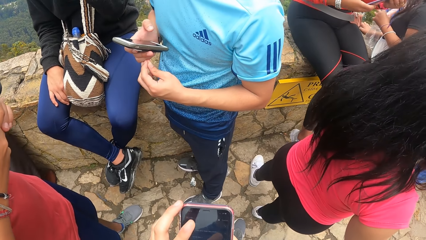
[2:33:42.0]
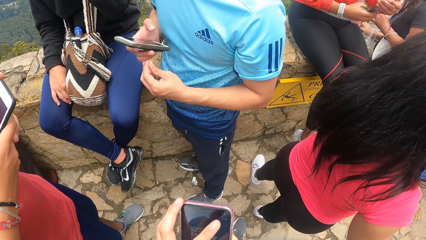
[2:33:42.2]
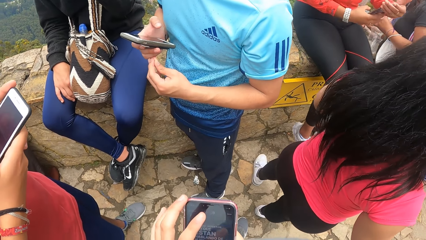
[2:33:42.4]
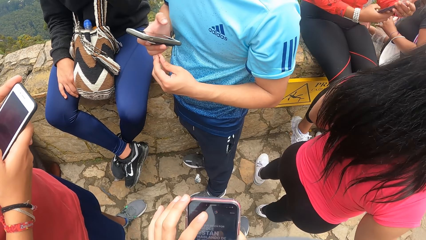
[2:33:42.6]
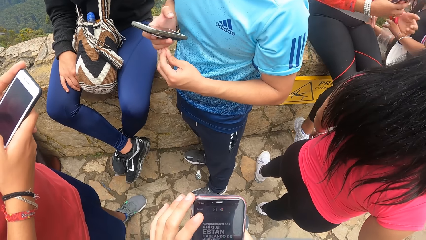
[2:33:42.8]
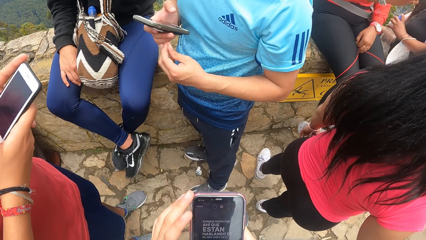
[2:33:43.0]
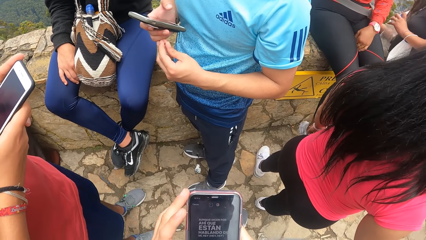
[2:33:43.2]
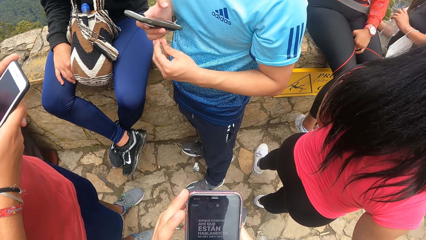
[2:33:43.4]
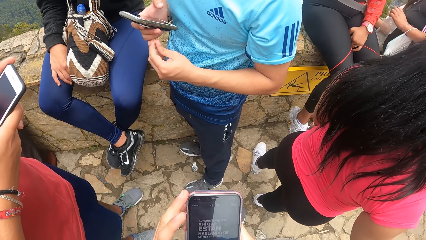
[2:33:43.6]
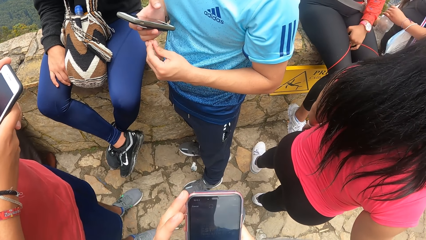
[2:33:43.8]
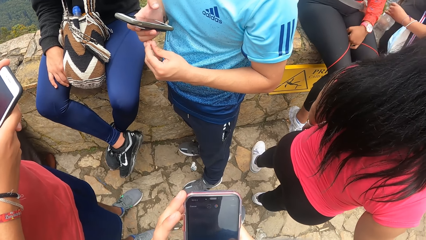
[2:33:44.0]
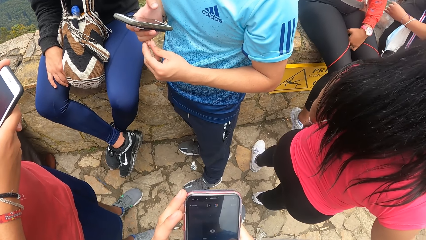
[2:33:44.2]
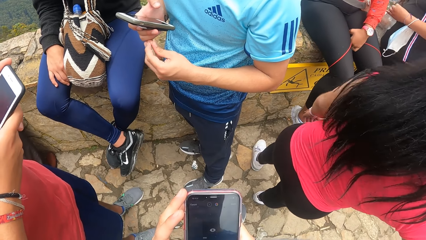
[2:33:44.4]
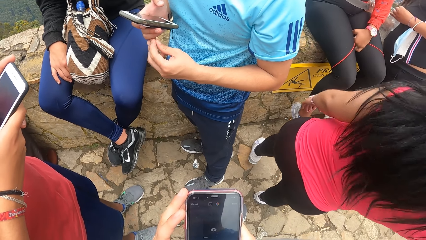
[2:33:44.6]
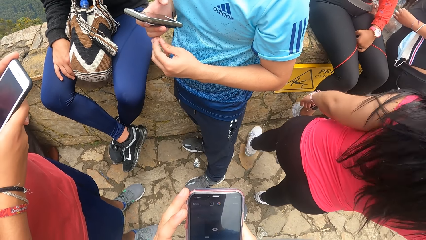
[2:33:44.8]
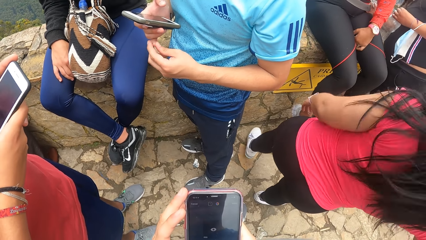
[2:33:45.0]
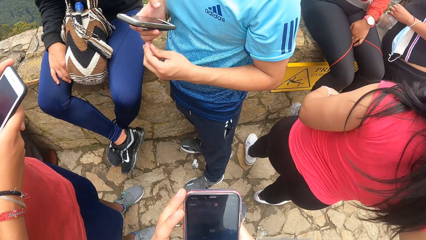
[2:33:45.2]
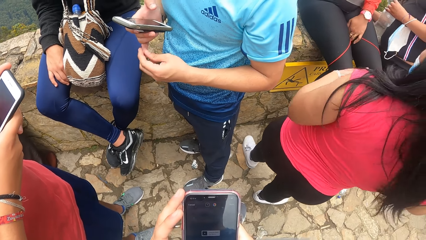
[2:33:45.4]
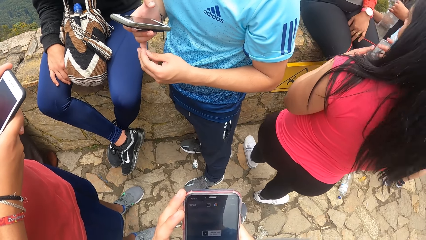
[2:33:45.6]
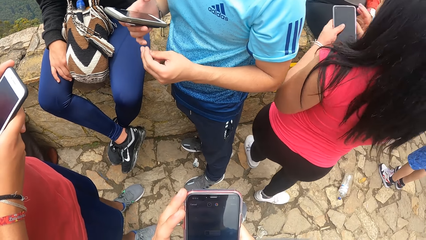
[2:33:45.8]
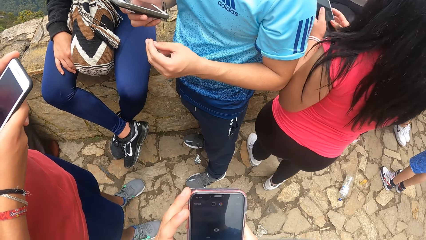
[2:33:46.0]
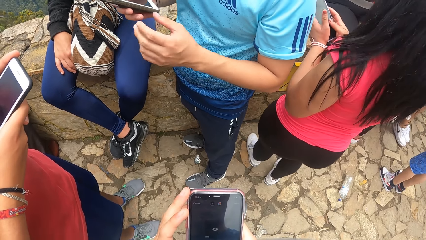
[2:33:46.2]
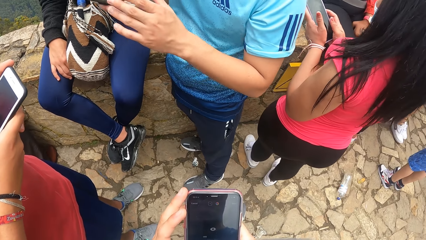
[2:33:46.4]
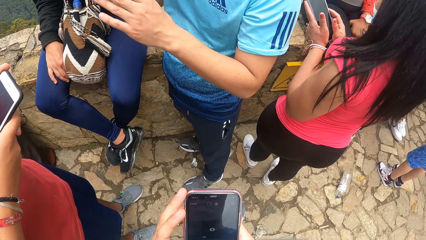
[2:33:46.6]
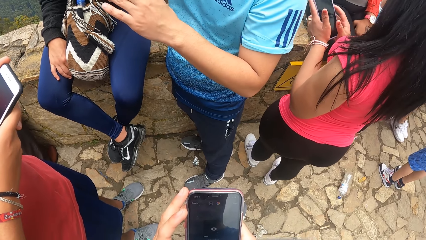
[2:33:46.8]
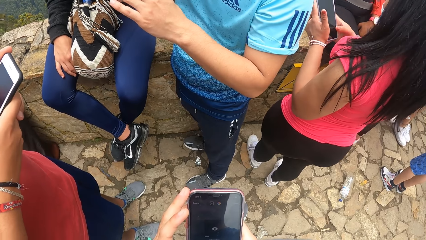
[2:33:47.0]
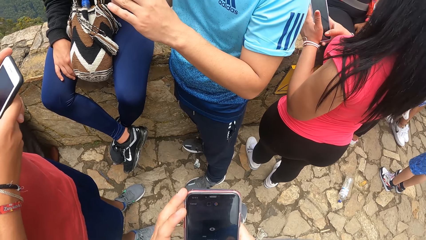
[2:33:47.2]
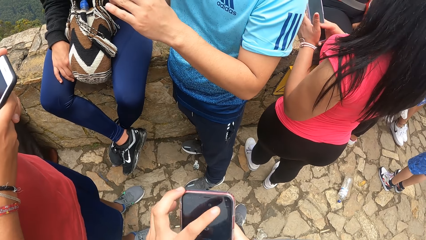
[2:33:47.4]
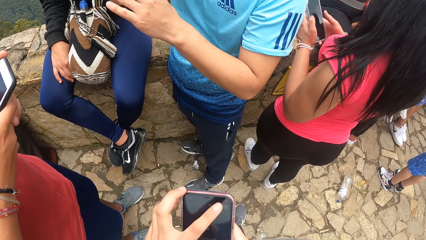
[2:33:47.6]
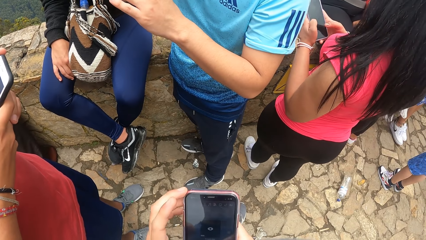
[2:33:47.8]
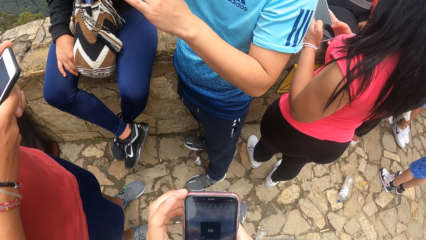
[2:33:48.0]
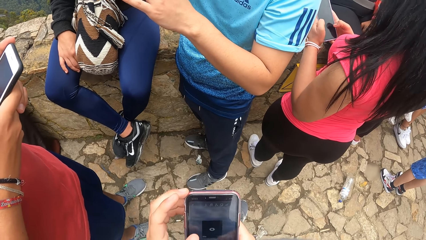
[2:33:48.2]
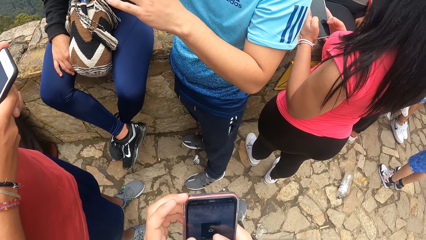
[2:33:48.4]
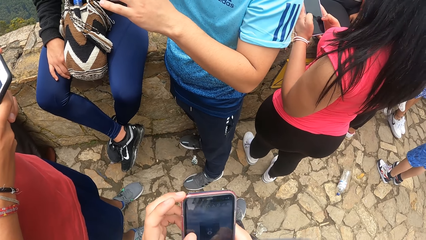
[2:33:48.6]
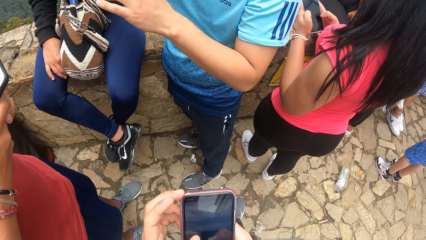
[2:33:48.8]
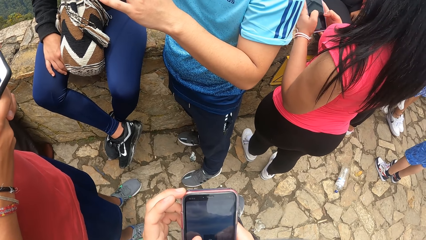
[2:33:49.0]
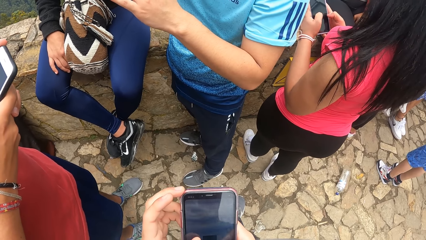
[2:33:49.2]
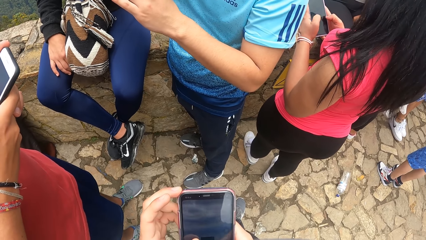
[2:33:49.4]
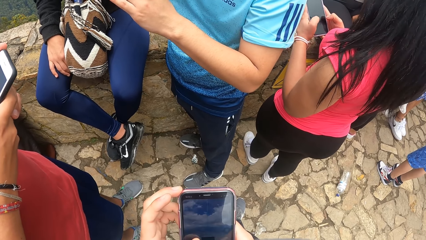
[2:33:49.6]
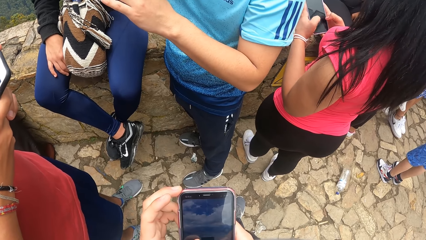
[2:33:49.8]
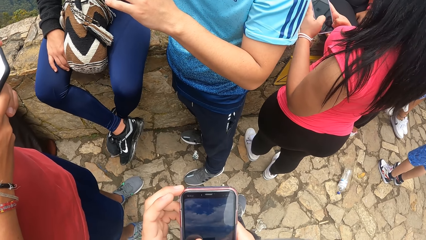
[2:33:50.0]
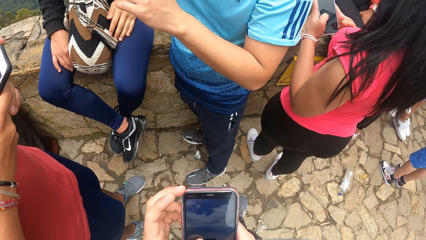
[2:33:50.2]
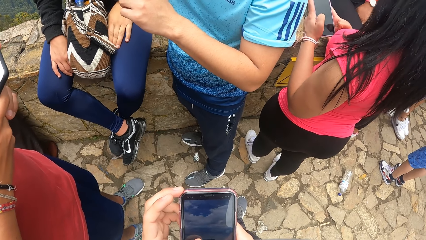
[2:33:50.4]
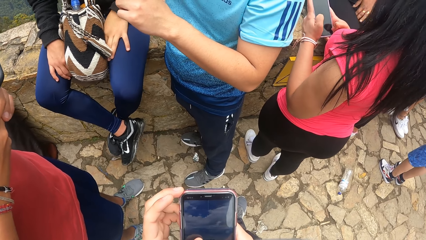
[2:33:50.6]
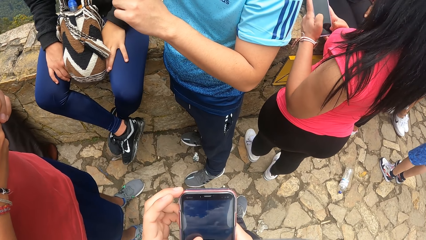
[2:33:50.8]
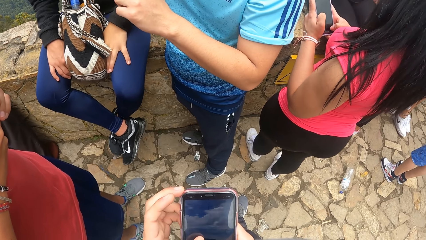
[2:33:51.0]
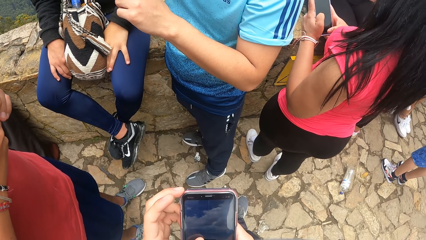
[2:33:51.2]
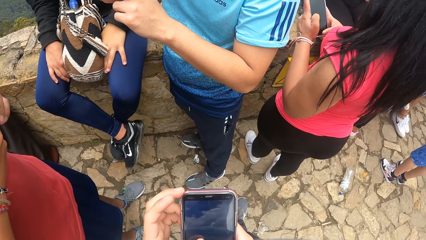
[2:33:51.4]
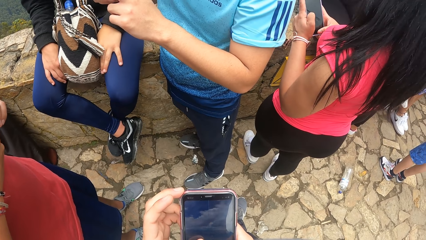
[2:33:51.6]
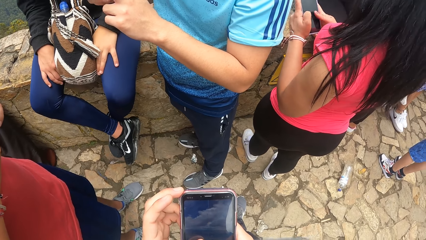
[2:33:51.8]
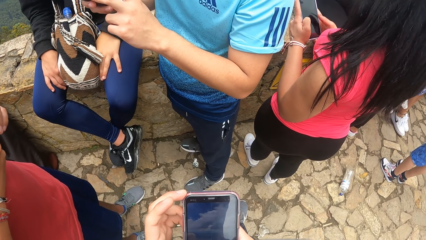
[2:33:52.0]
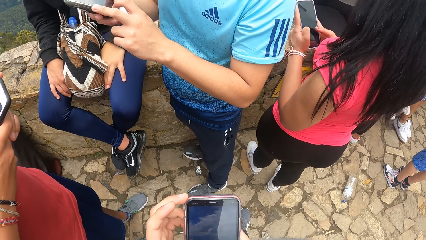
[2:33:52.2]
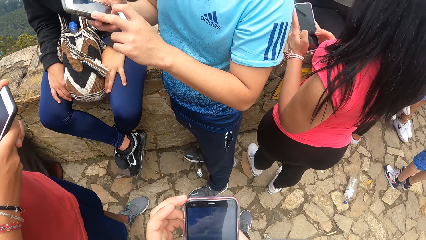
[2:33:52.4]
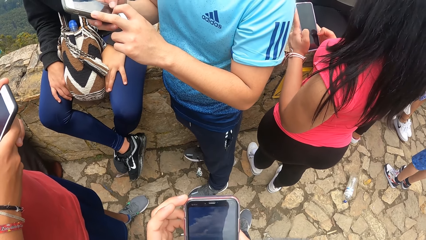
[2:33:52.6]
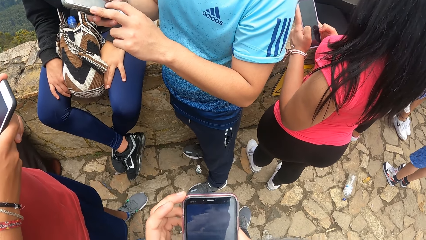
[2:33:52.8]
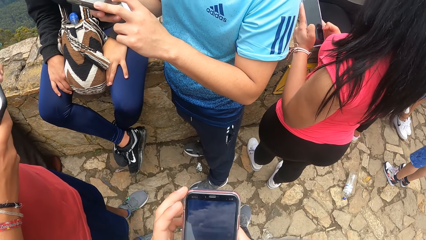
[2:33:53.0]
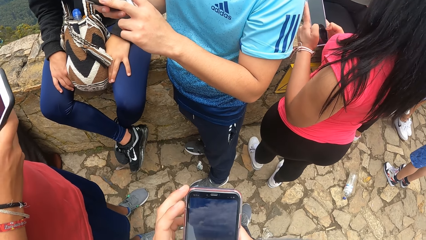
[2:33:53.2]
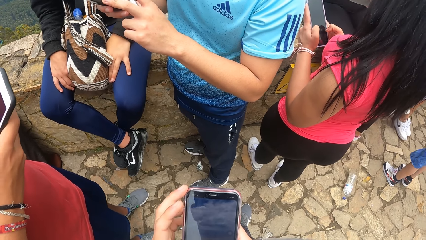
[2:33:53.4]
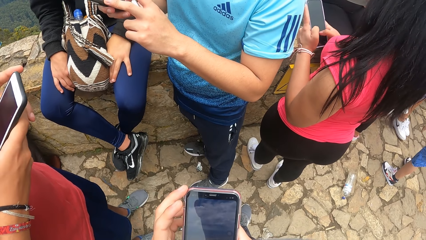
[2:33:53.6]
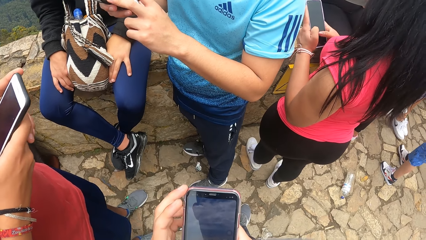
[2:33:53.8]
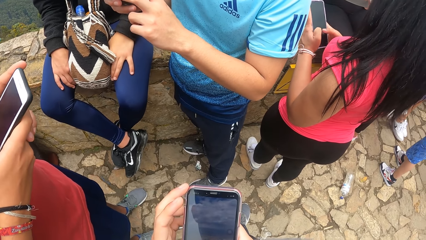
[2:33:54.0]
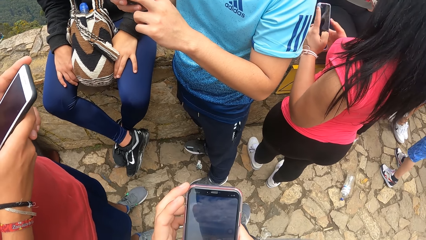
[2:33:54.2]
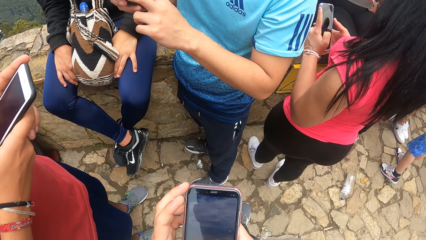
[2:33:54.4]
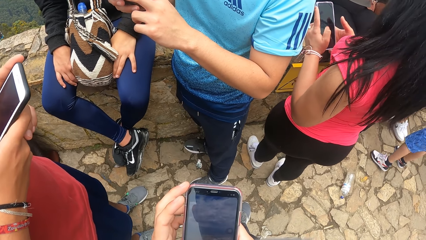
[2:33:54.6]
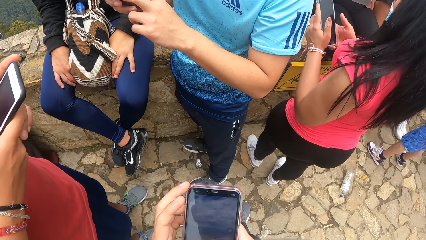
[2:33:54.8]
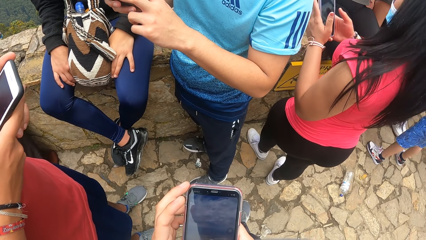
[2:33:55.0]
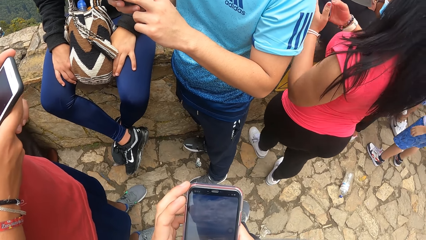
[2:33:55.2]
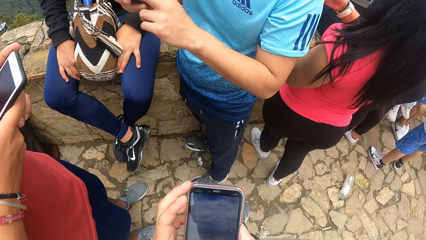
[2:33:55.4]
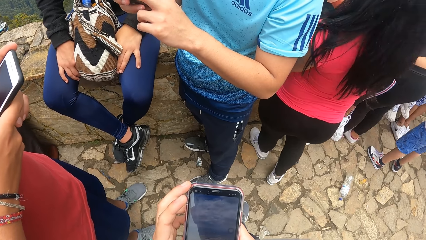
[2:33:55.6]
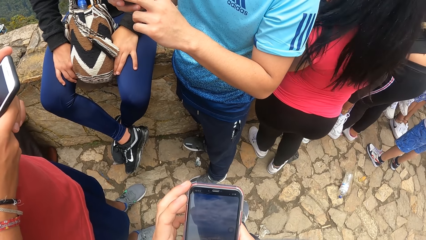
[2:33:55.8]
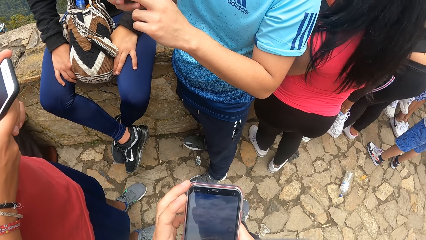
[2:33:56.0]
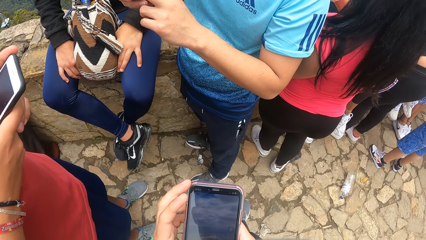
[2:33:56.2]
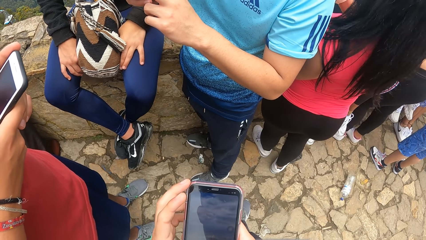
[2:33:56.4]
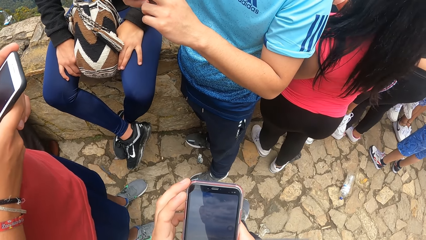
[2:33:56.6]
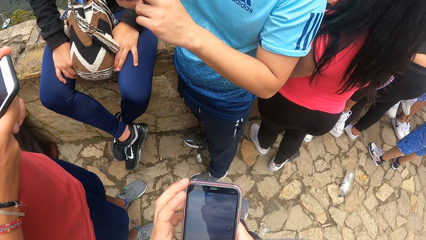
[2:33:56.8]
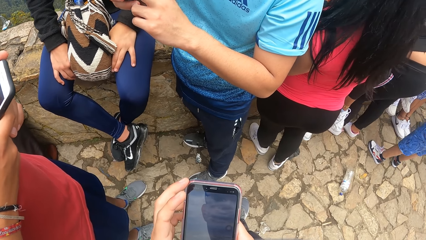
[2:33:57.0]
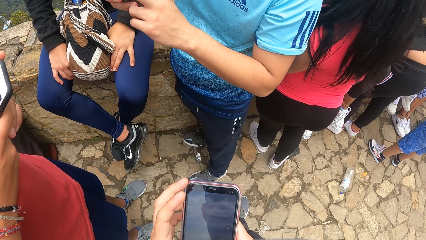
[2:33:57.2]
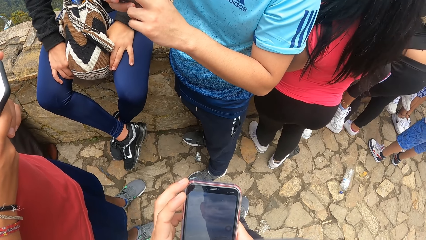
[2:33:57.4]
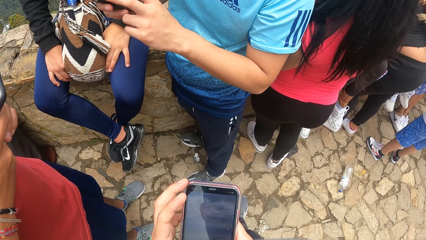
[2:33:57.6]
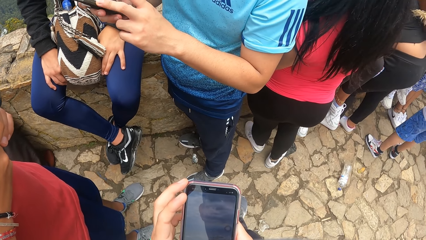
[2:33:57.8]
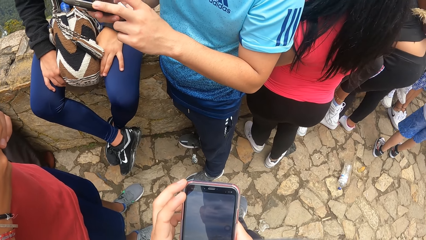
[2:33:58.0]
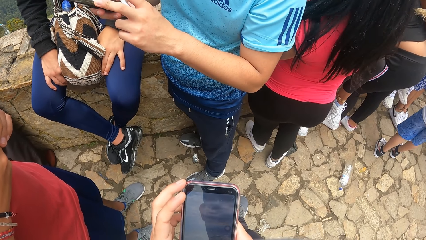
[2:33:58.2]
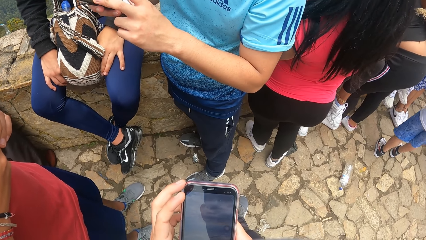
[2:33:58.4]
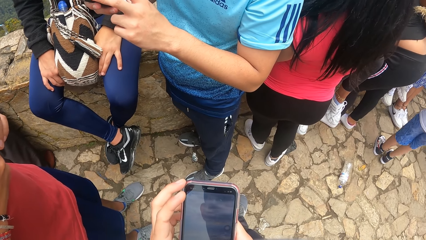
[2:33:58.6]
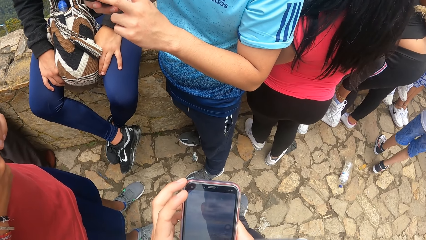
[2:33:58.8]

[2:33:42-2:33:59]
A man drops his right hand on his lap.
